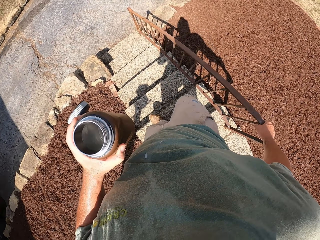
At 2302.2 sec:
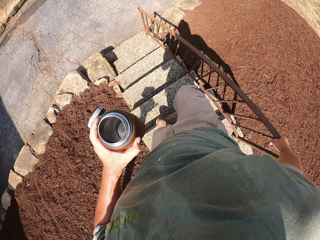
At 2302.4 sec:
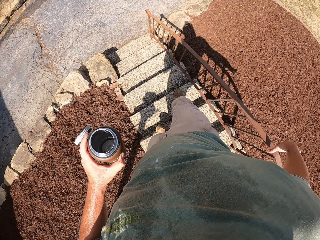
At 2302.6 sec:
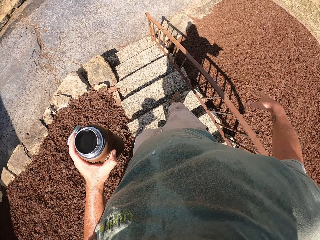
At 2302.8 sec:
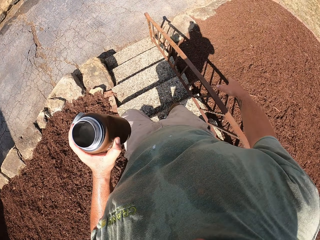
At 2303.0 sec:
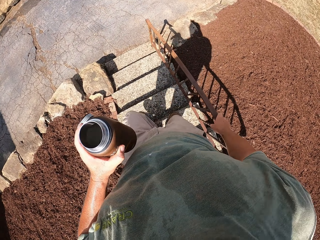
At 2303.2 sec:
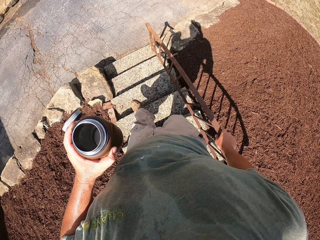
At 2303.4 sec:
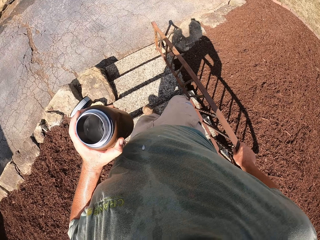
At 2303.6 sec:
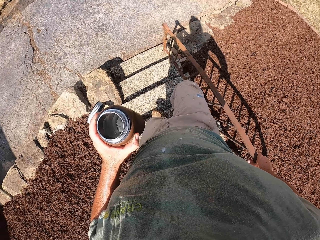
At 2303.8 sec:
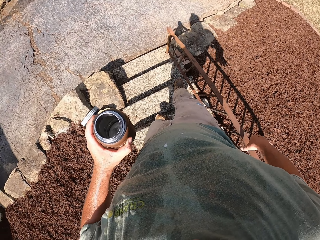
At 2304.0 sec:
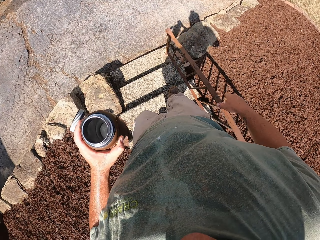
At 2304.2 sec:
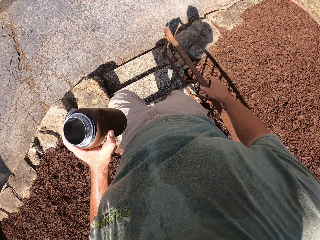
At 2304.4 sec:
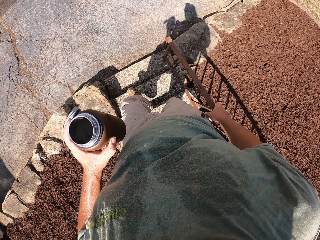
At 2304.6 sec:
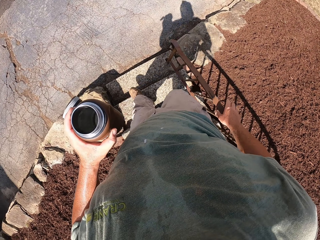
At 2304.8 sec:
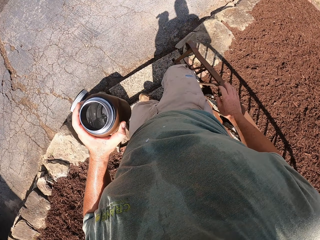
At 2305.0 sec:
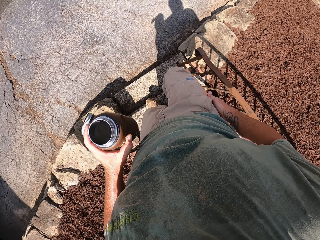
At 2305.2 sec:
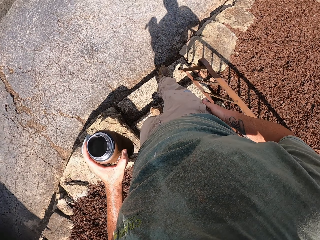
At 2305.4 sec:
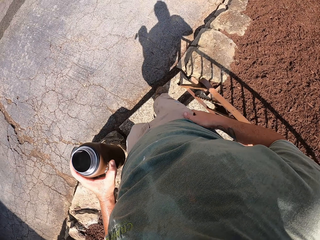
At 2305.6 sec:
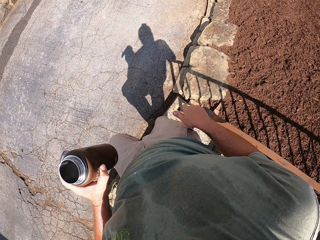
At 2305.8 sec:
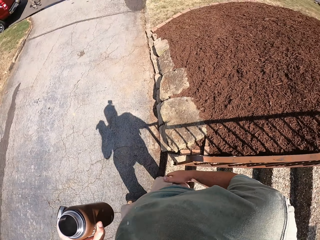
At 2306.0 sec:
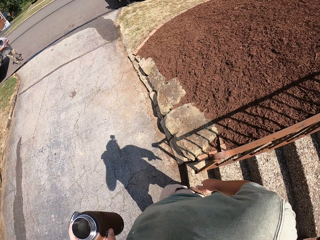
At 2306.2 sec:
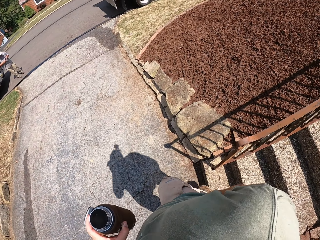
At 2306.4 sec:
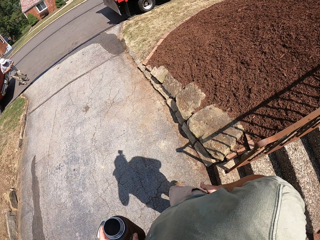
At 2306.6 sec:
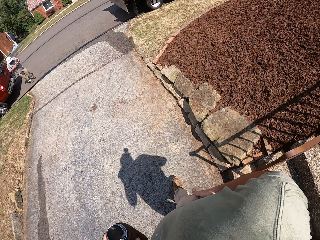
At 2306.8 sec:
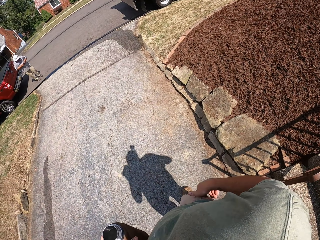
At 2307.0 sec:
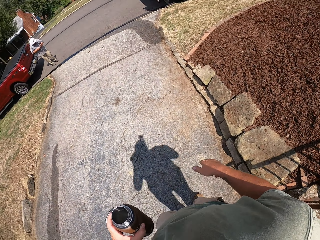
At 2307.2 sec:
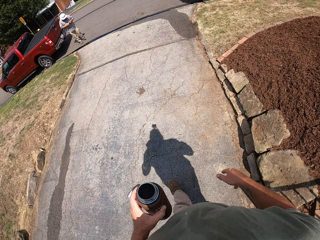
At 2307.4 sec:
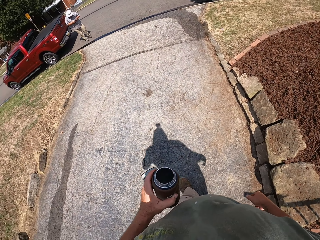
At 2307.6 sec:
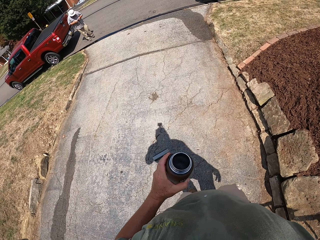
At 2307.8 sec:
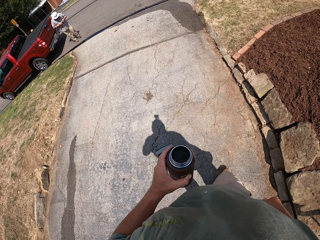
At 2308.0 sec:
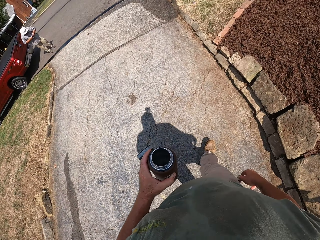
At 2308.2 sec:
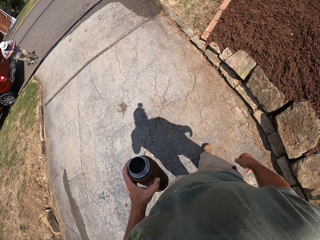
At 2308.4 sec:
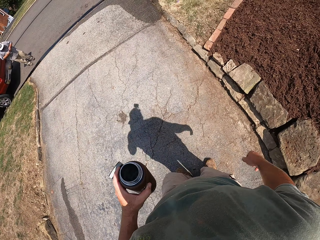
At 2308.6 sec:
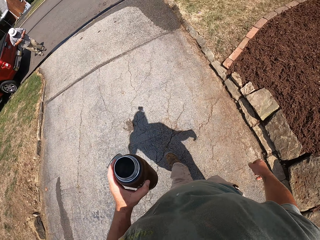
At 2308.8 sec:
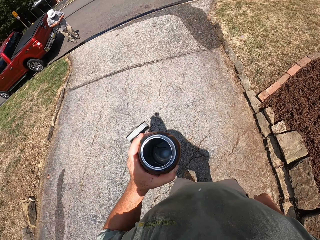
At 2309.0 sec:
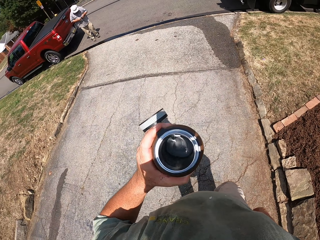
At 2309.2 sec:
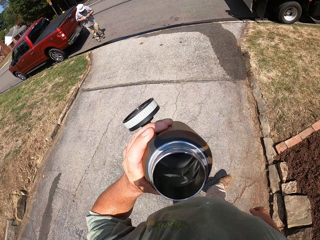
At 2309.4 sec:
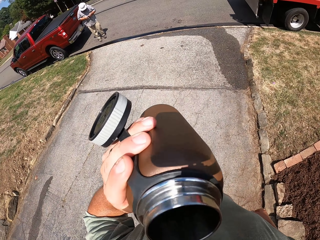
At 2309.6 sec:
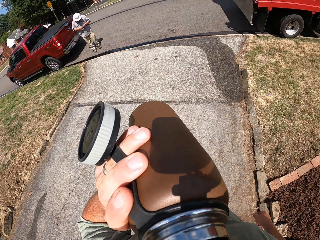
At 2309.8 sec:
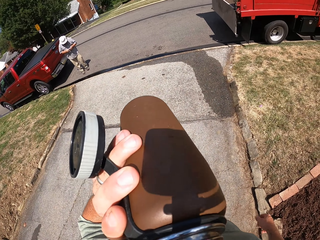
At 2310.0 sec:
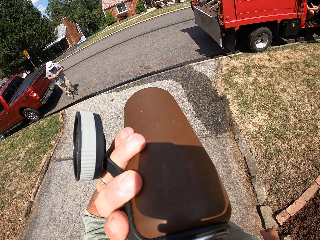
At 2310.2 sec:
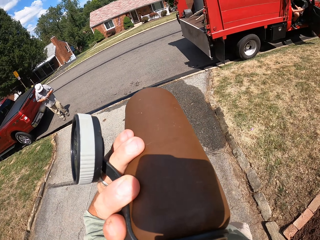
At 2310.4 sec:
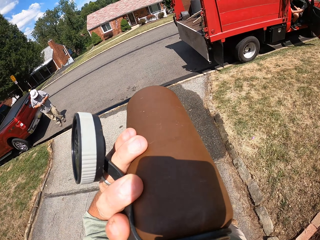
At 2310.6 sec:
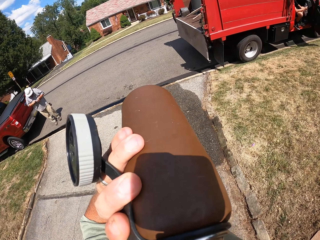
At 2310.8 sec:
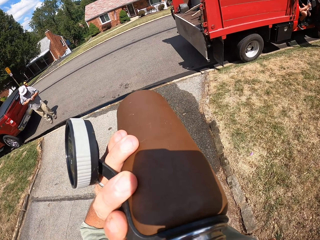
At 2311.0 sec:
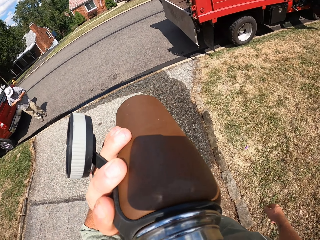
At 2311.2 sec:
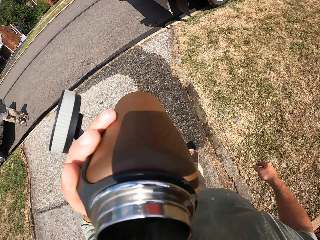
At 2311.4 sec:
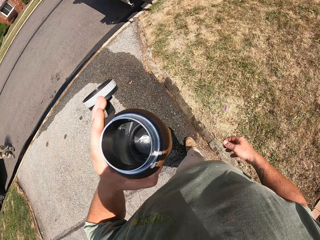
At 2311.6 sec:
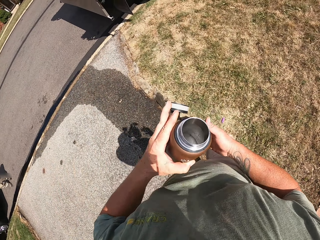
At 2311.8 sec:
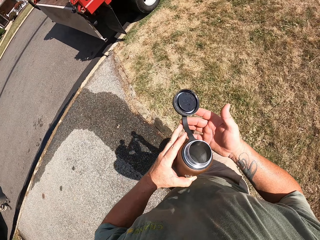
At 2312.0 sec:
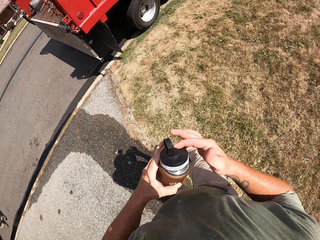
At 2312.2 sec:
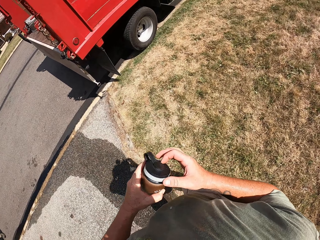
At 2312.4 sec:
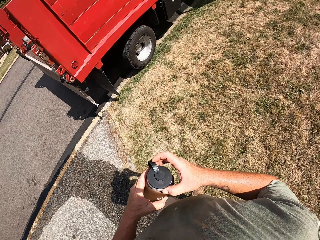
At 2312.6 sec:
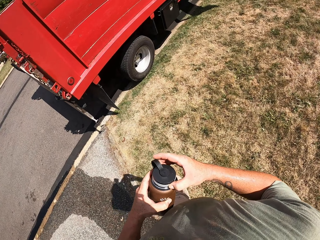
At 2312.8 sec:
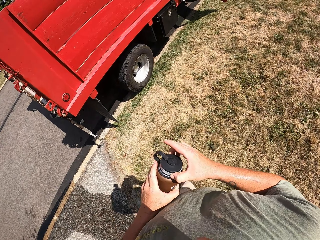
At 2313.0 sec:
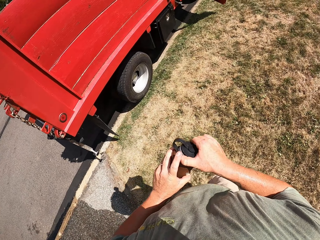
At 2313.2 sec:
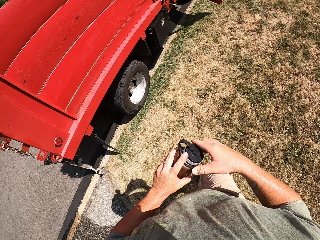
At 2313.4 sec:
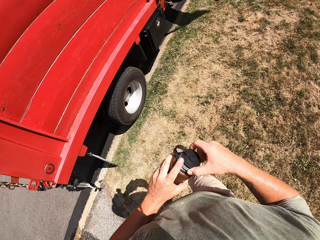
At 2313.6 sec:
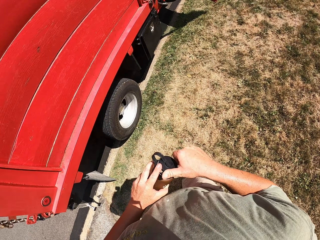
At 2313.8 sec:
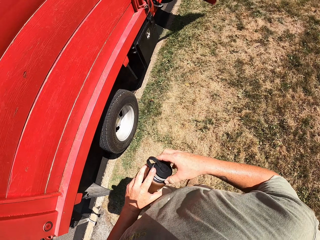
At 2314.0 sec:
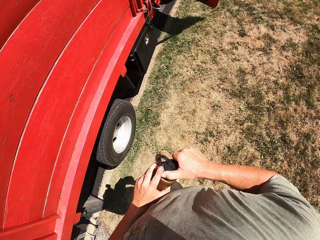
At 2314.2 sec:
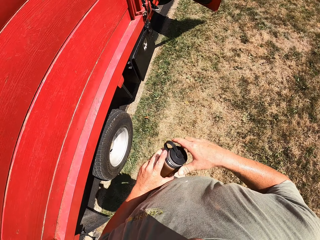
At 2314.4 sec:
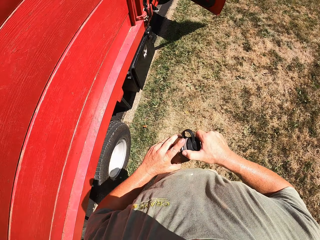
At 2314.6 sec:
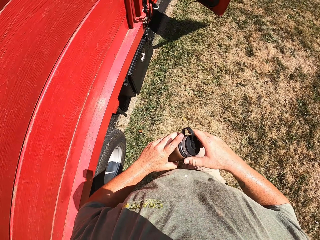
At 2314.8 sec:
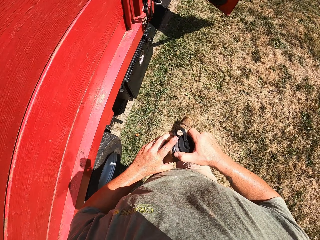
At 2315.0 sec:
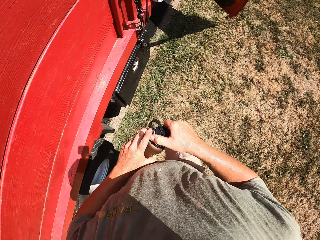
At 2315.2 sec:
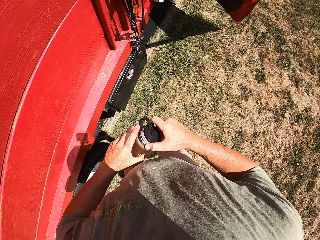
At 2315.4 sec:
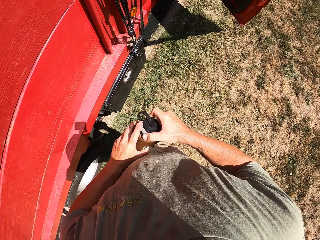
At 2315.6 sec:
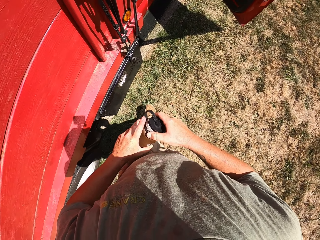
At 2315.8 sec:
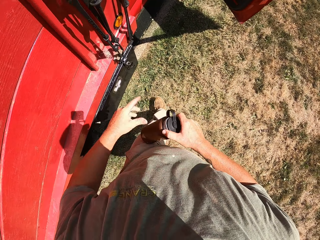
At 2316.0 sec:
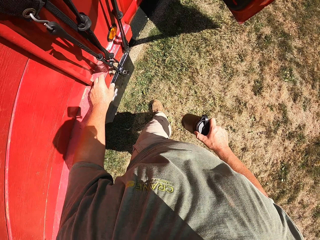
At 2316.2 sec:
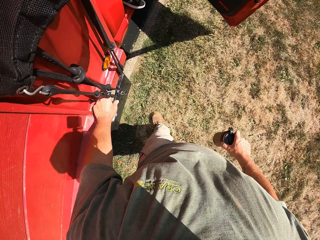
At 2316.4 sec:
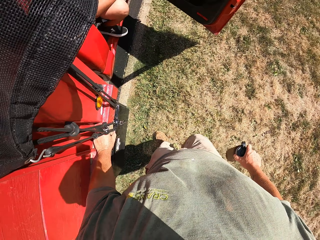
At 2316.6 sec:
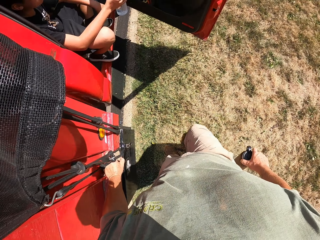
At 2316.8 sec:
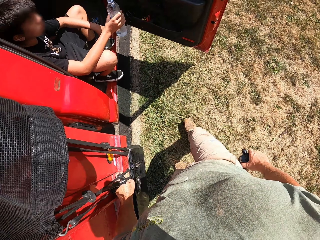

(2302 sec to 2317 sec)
The camera wearer walks down the stairs. They drink from the bottle. They close the water bottle.

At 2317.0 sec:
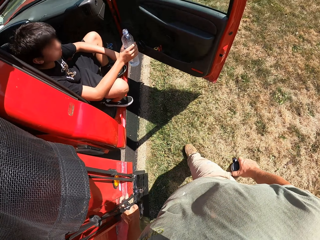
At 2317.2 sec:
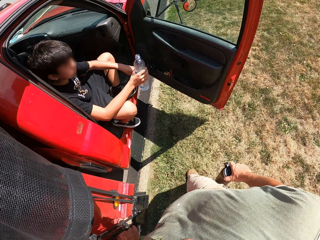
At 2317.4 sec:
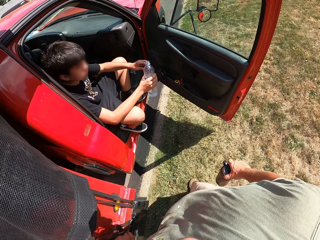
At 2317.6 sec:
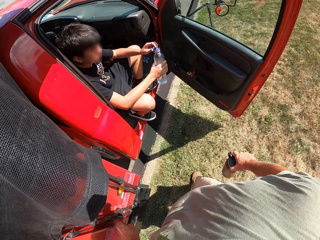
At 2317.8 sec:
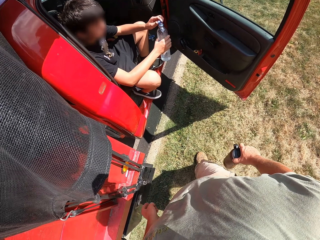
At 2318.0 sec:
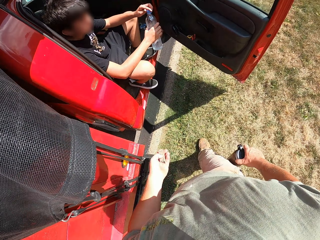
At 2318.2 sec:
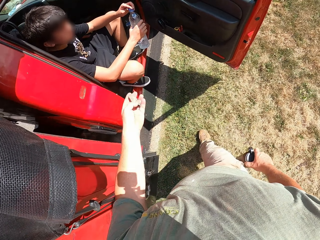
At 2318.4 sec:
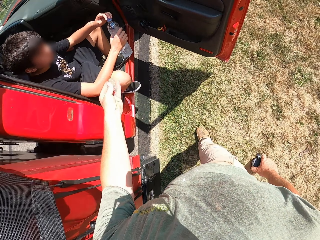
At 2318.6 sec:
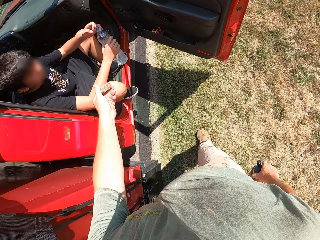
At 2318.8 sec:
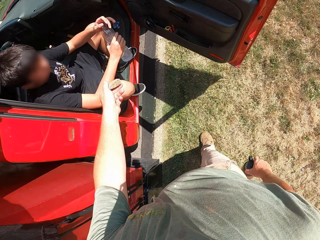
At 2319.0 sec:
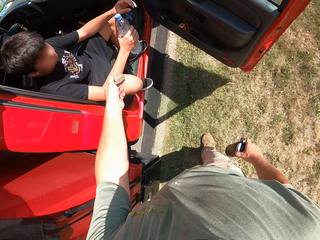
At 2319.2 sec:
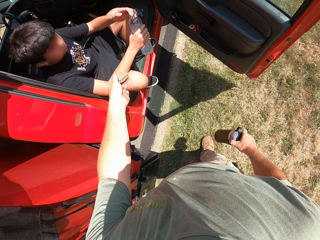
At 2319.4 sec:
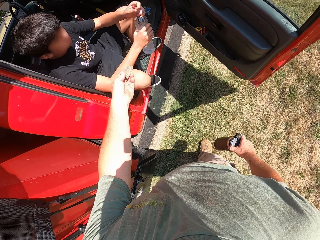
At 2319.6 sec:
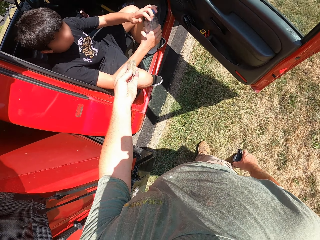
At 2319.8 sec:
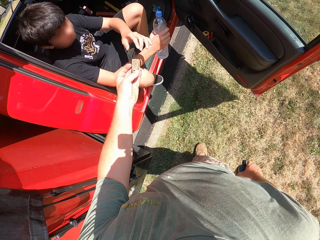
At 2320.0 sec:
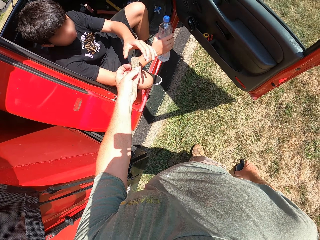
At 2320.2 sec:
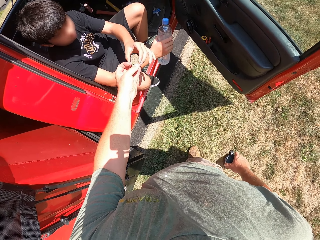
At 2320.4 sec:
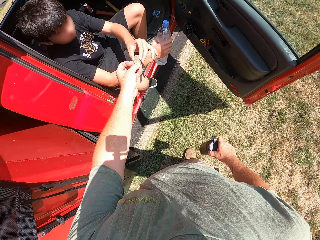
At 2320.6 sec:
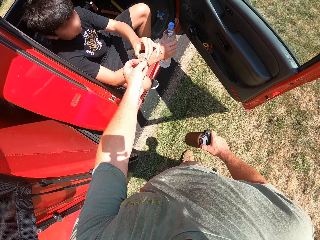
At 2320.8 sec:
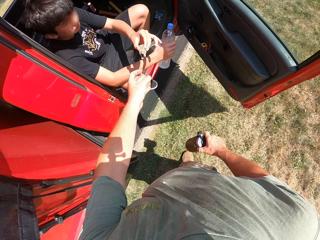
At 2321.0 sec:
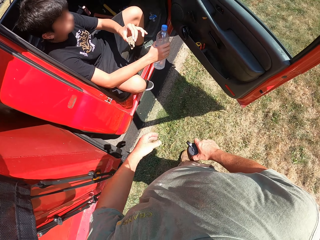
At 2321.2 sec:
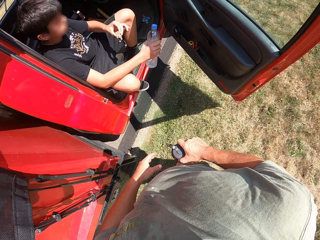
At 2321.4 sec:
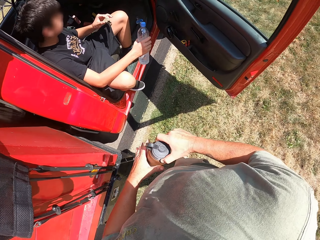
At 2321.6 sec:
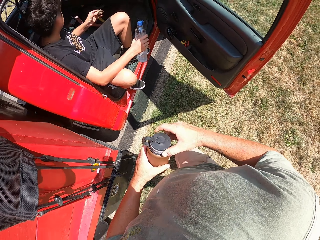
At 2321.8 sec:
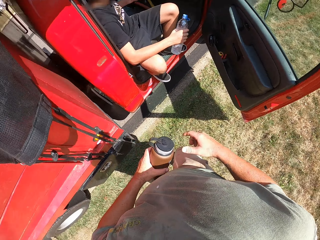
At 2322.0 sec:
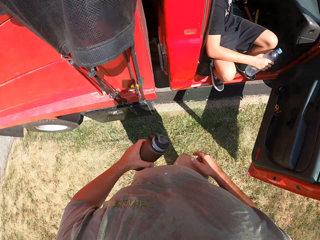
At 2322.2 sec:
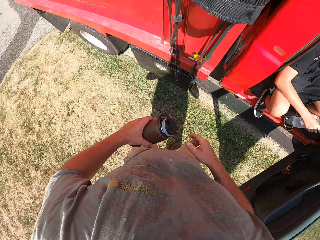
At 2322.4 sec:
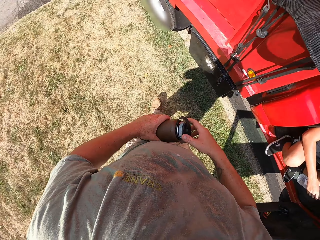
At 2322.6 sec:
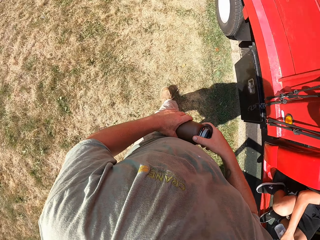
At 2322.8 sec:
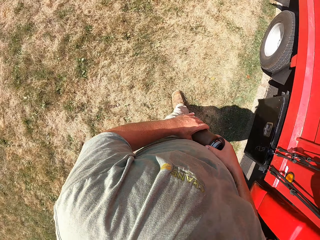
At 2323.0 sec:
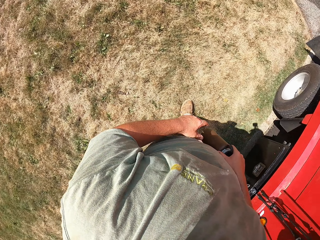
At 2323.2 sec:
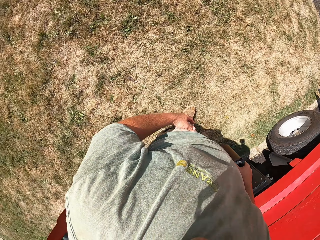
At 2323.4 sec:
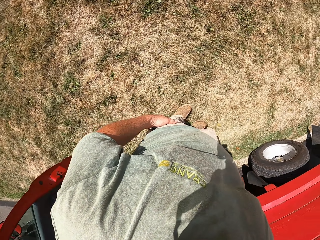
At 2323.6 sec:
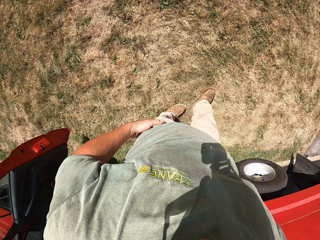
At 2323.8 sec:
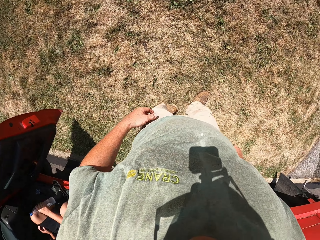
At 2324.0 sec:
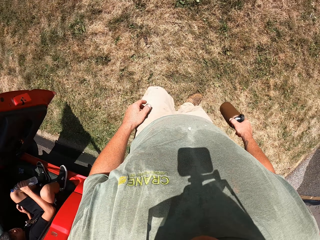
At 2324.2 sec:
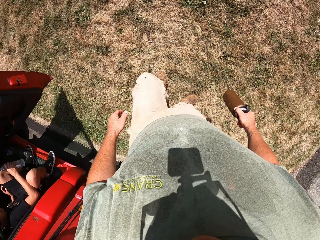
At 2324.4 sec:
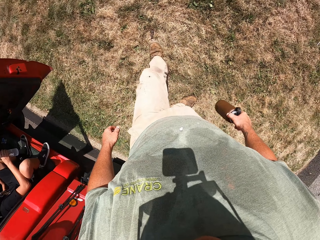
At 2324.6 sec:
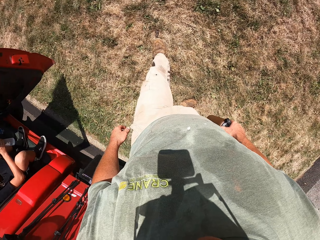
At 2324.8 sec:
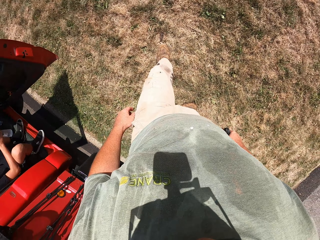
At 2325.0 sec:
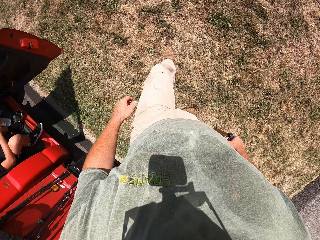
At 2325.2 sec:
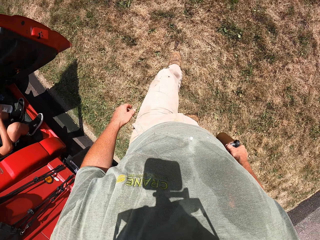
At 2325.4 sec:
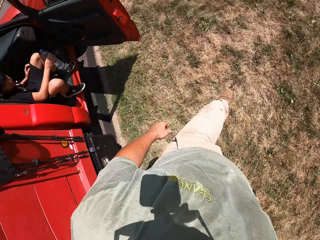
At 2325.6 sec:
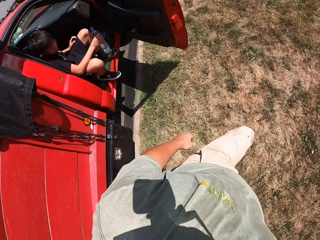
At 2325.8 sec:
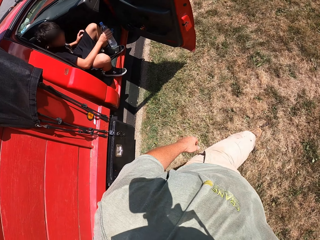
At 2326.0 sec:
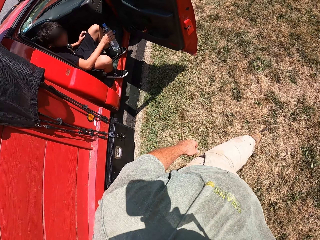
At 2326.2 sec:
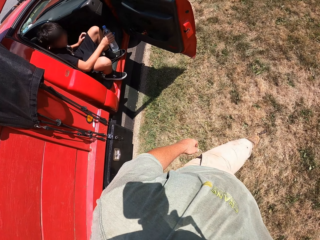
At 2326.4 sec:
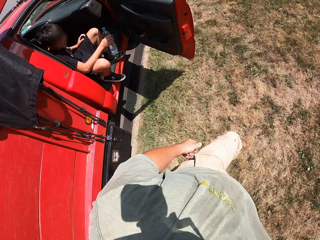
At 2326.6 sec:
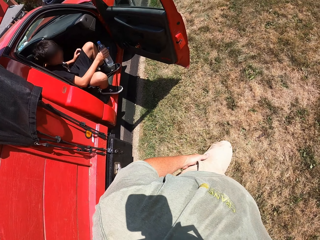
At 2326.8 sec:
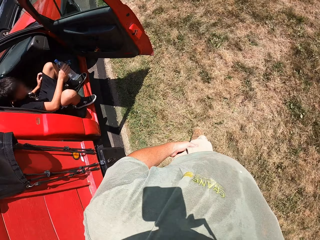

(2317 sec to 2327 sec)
The camera wearer hands a man a piece of stone.
